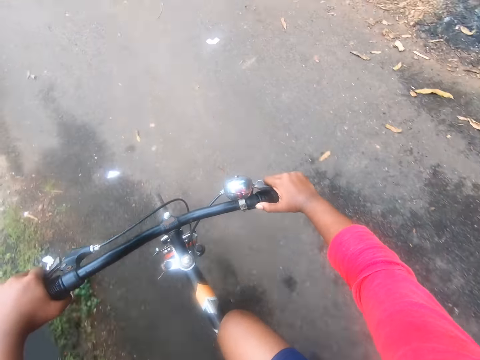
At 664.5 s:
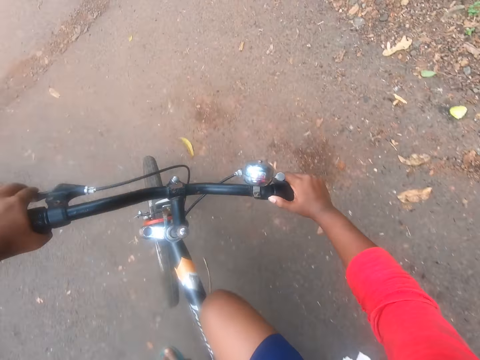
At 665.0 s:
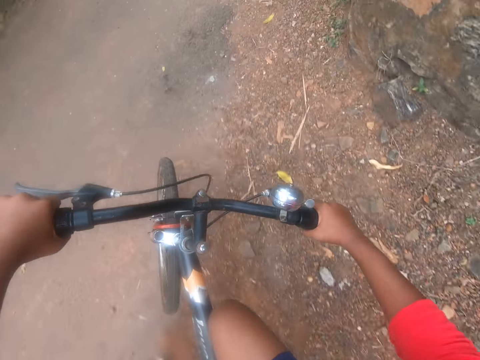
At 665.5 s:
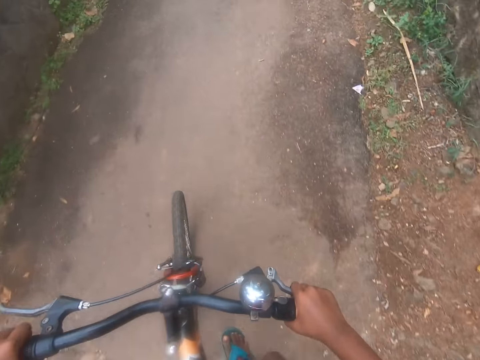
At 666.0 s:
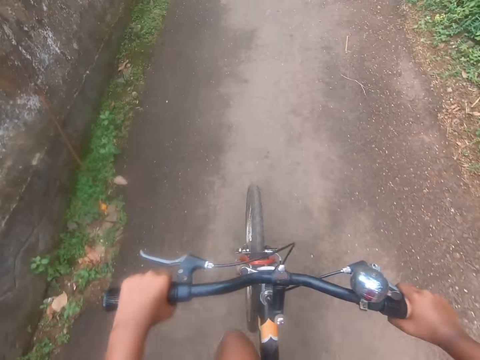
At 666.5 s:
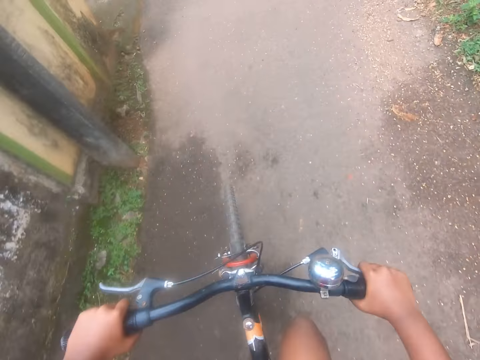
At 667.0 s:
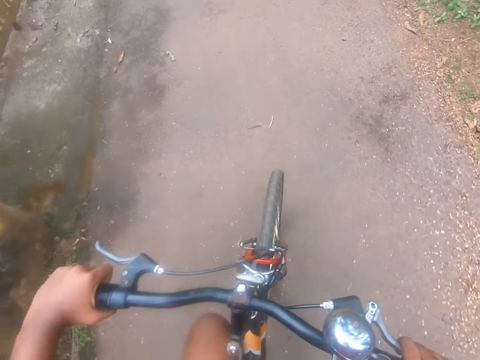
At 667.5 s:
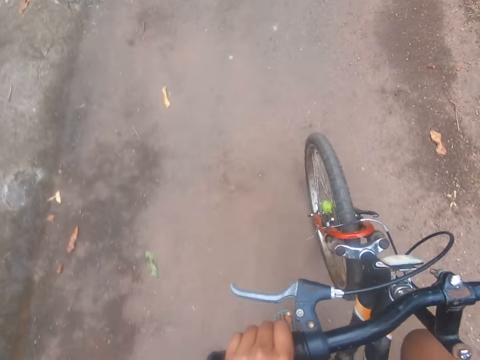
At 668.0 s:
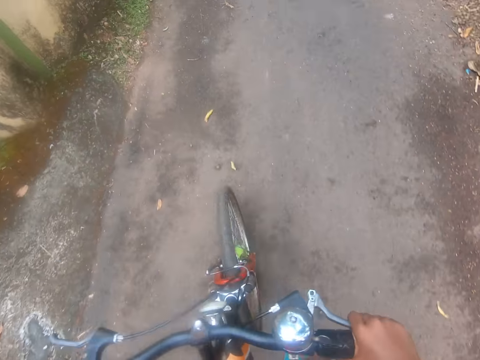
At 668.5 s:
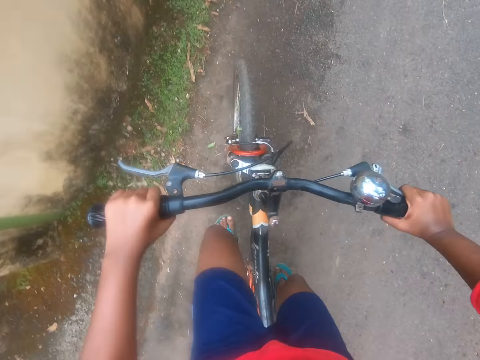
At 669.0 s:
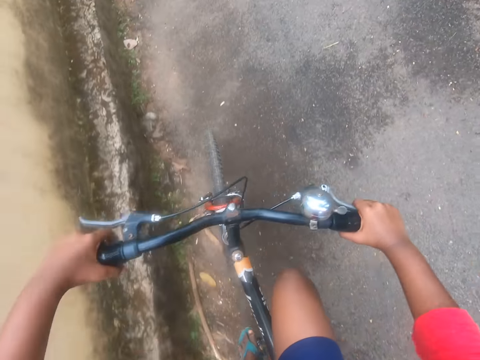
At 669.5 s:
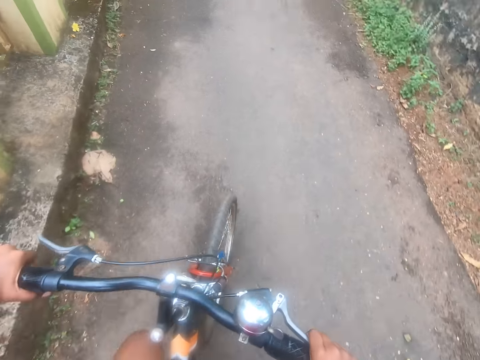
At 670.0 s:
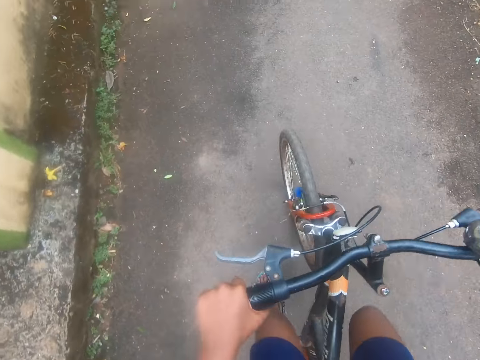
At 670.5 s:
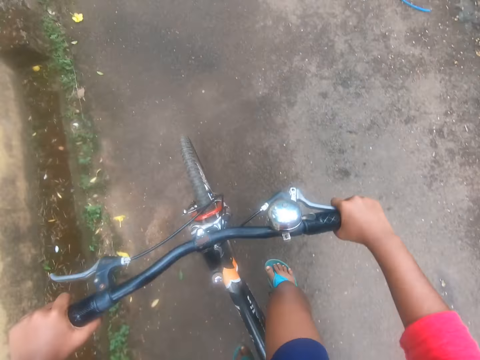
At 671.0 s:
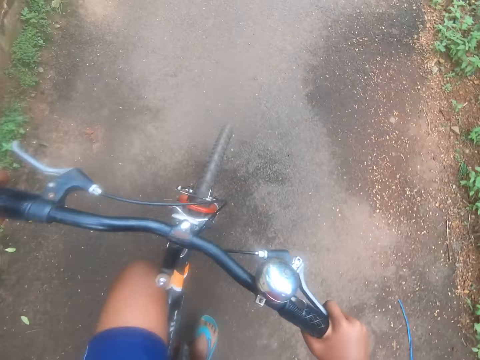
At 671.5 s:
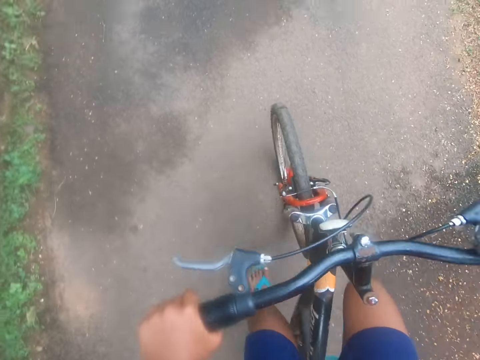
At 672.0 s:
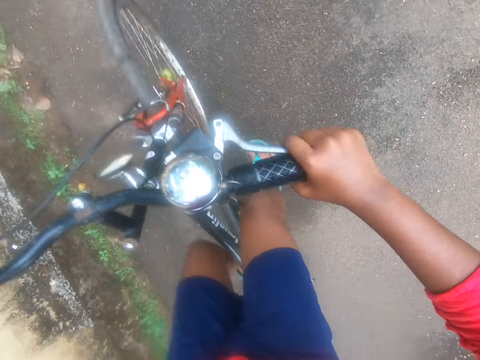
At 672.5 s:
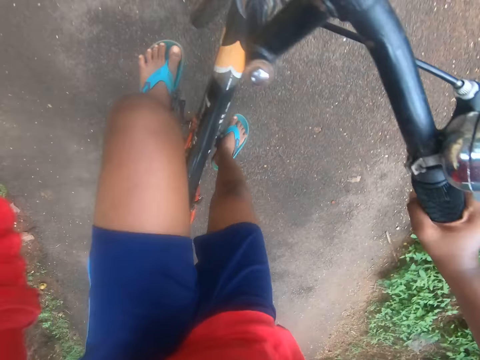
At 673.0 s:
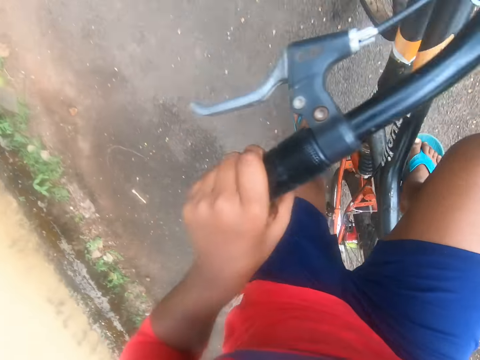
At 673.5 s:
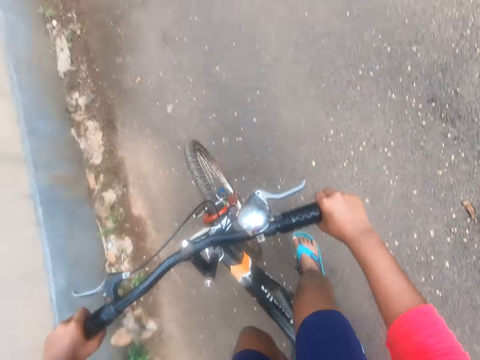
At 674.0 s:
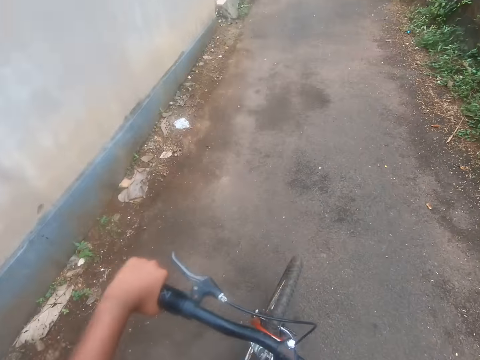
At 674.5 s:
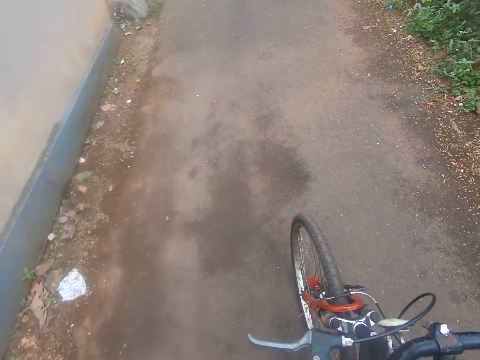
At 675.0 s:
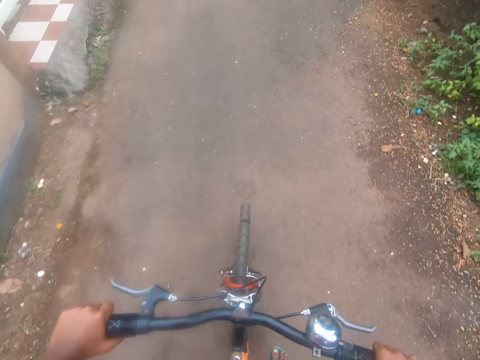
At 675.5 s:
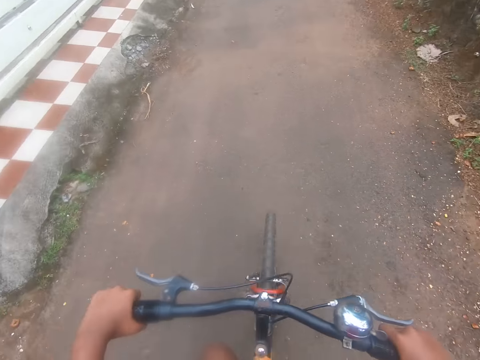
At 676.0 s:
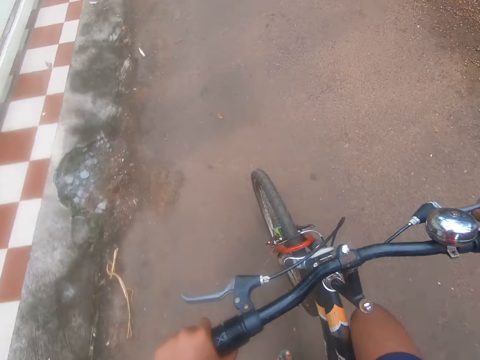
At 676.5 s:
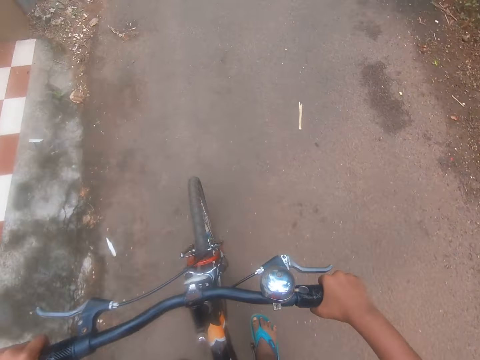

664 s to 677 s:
The camera wearer turns left into another street. They continue riding the bicycle on the street.

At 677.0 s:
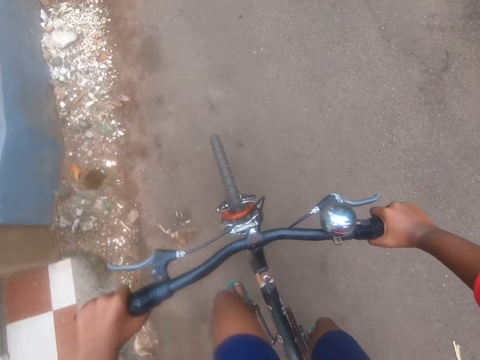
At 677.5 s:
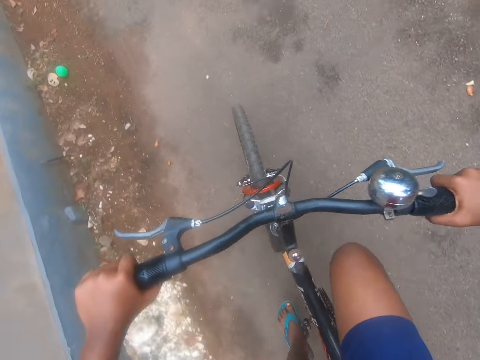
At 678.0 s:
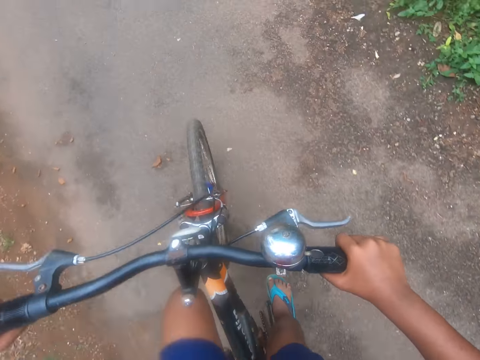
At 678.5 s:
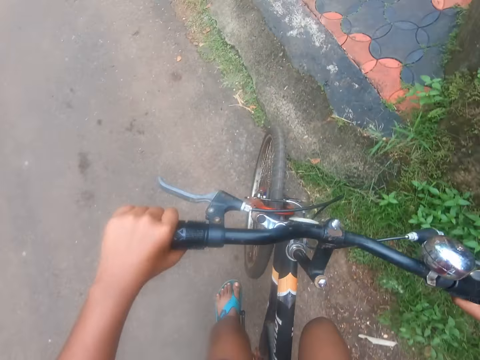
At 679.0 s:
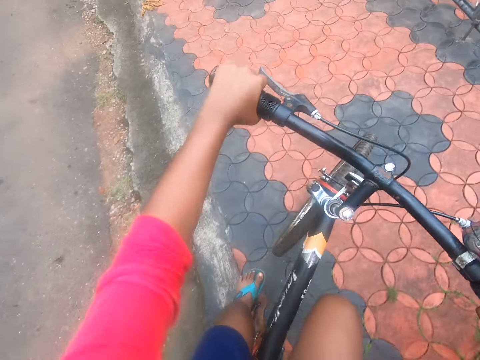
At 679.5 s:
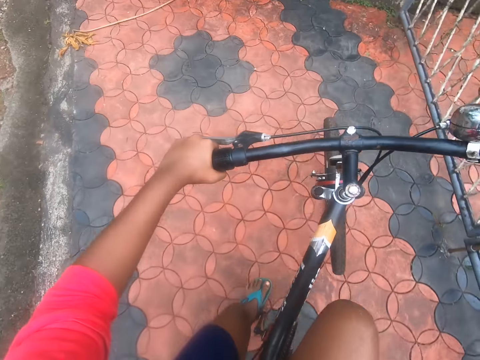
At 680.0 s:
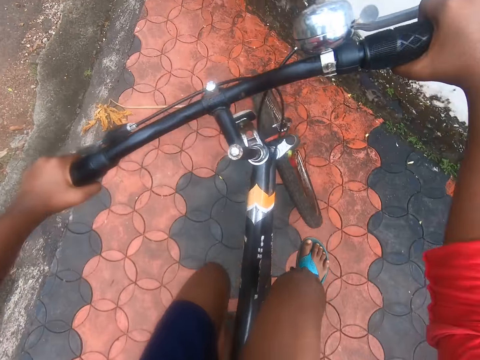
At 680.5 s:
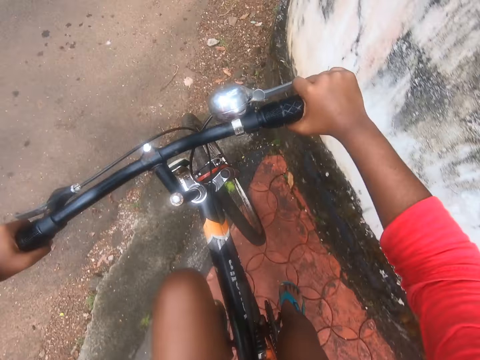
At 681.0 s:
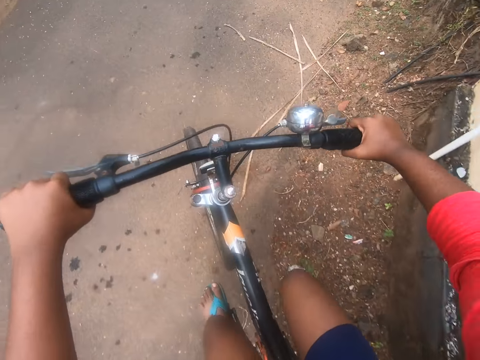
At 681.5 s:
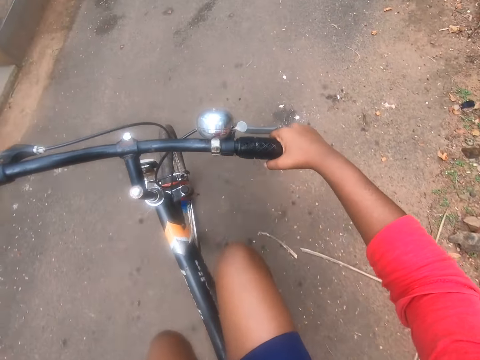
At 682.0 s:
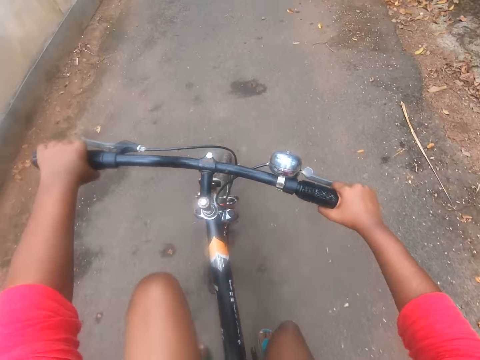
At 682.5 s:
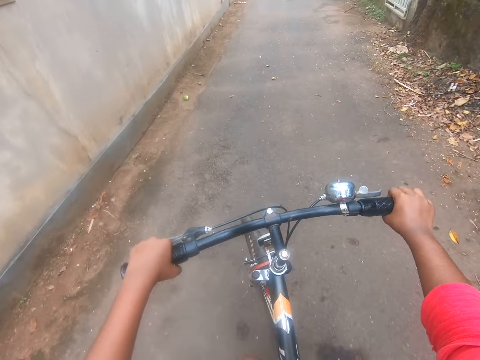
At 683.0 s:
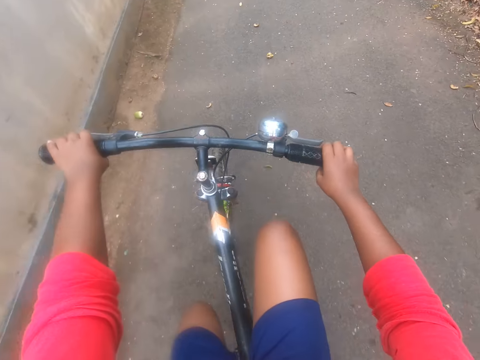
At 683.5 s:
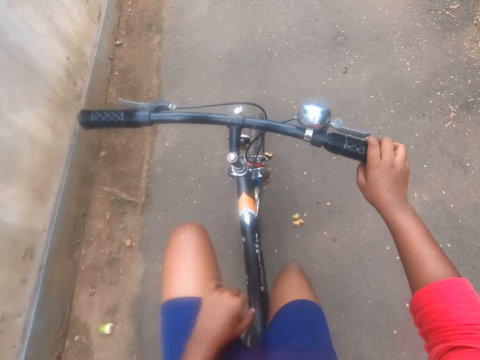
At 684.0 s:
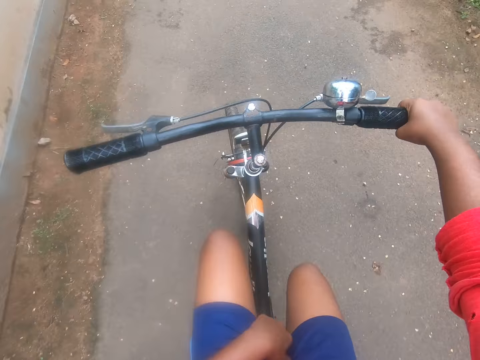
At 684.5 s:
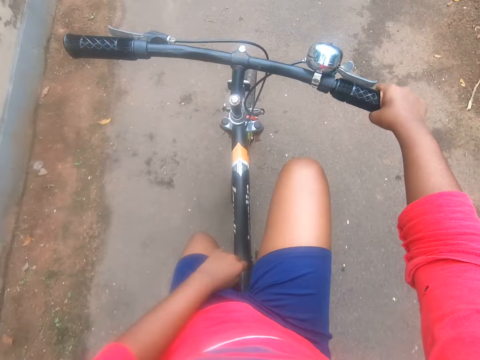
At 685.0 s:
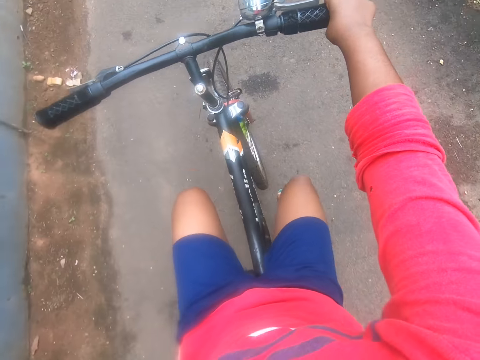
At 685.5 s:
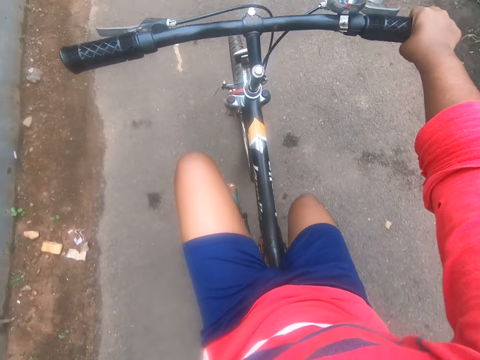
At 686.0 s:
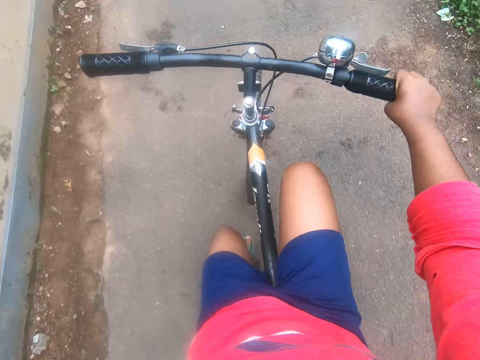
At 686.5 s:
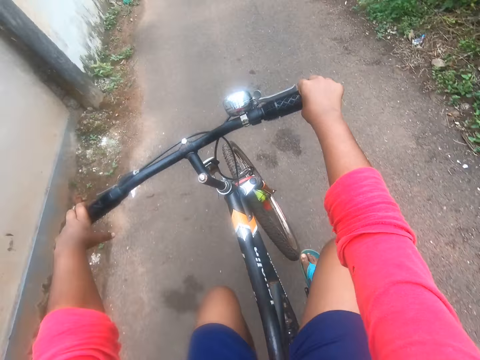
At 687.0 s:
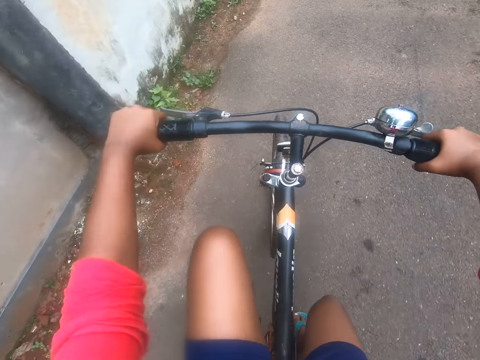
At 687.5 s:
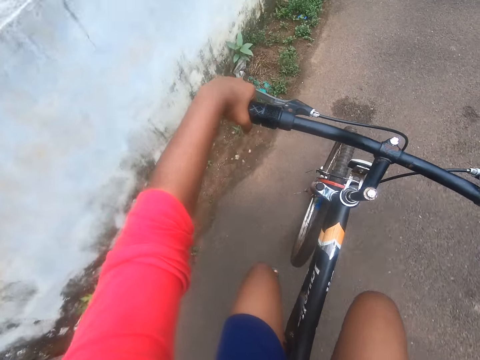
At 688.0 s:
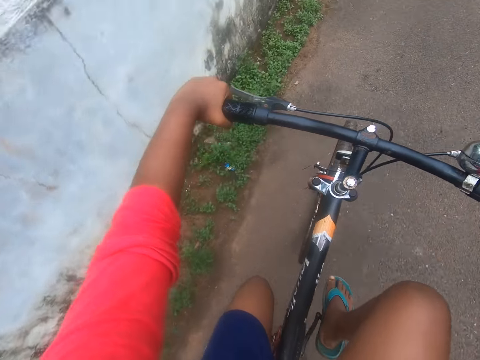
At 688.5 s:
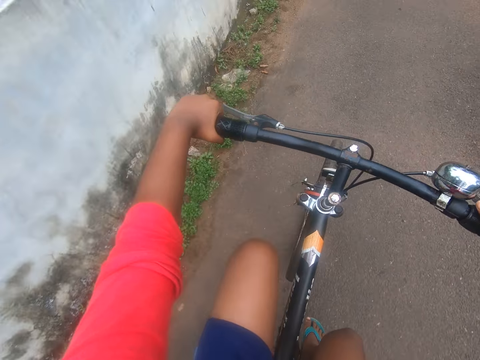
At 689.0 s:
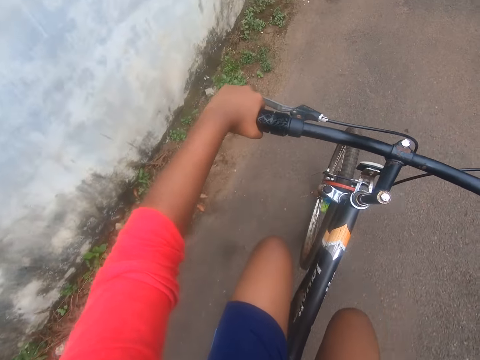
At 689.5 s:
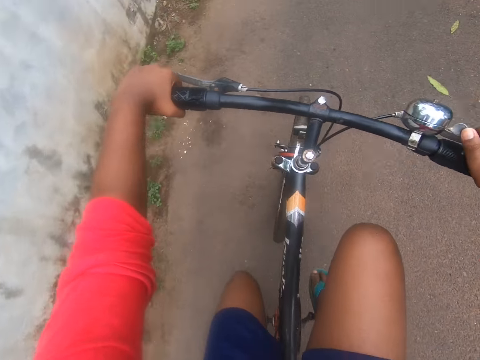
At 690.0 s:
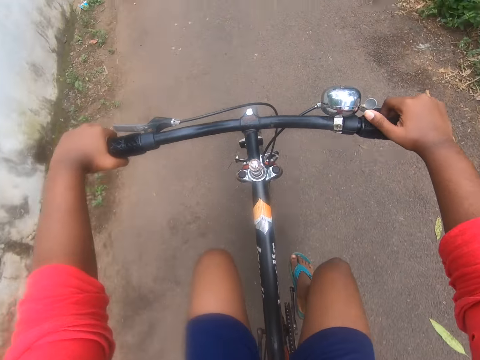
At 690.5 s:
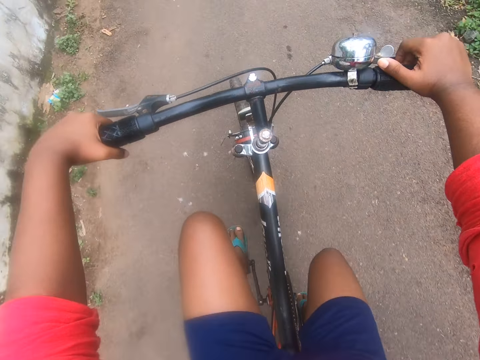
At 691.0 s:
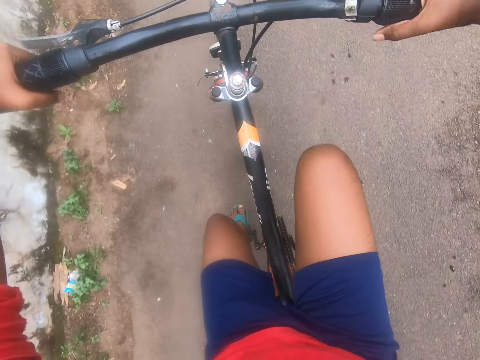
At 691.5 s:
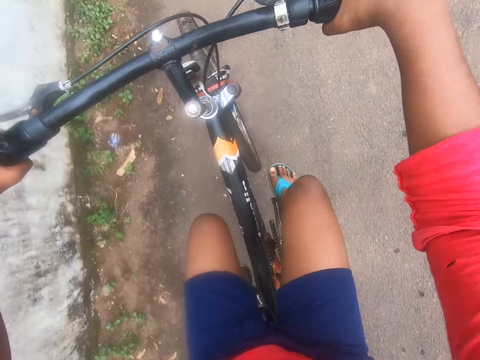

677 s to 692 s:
The camera wearer climbs a pavement by the street with the bicycle. He goes back to the road. He continues riding the bicycle on the street. He puts his left hand between his thighs. He touches his head with his left hand. He returns his left hand to the wheel handle.
